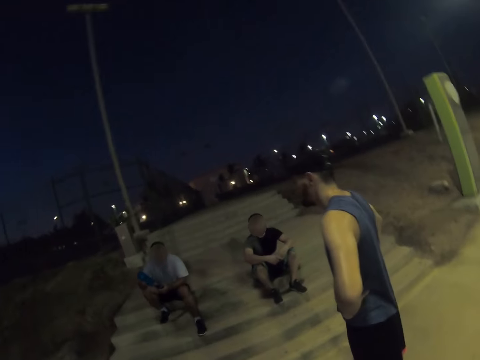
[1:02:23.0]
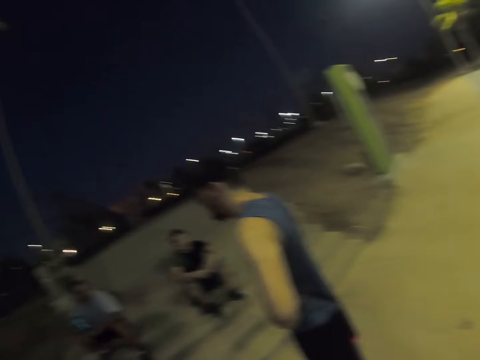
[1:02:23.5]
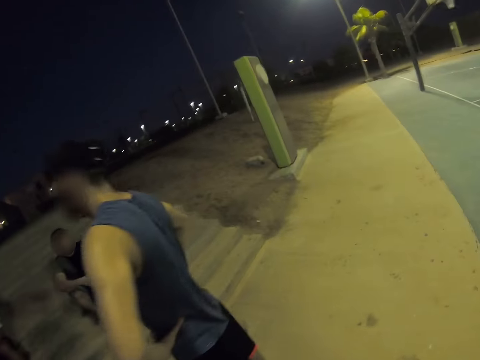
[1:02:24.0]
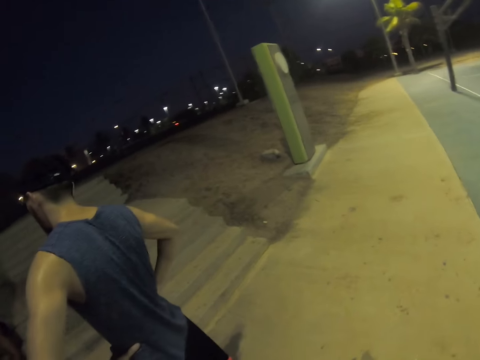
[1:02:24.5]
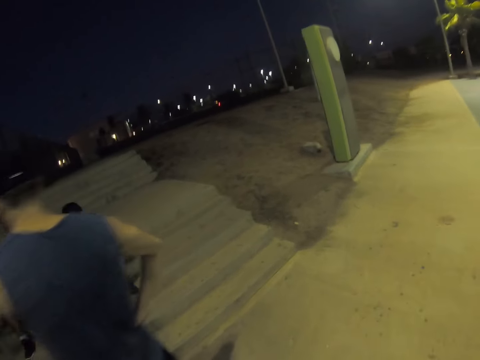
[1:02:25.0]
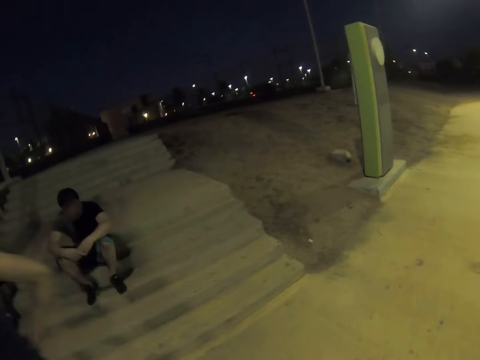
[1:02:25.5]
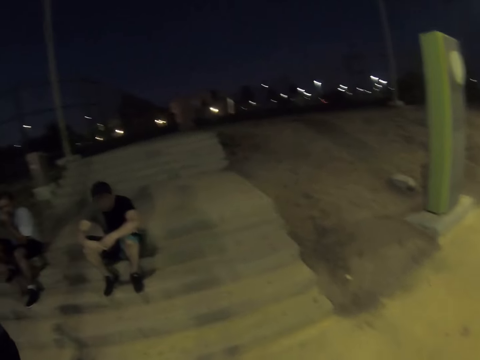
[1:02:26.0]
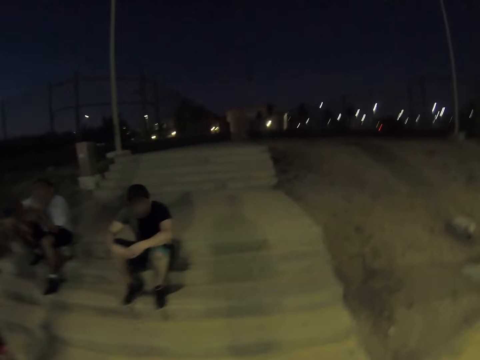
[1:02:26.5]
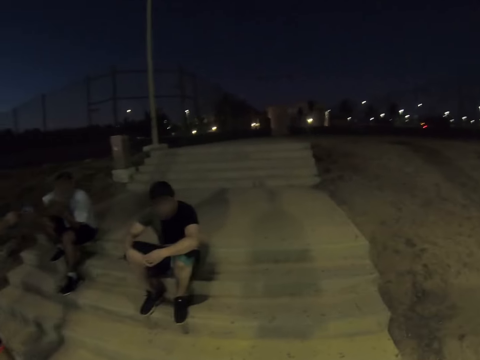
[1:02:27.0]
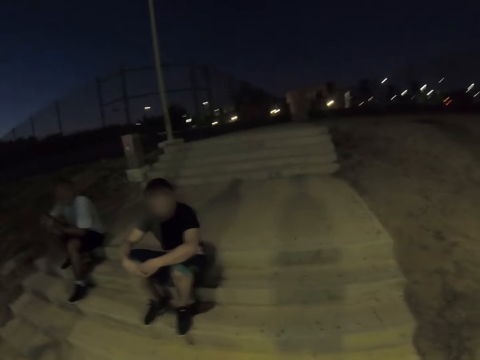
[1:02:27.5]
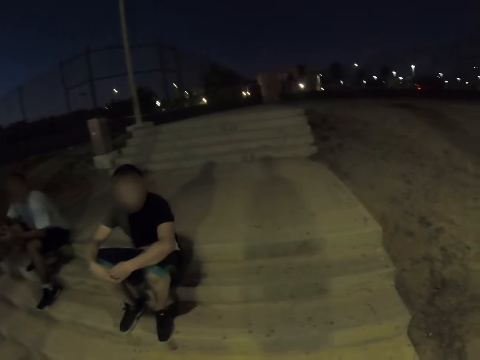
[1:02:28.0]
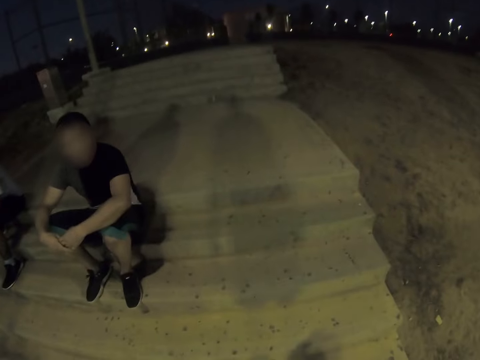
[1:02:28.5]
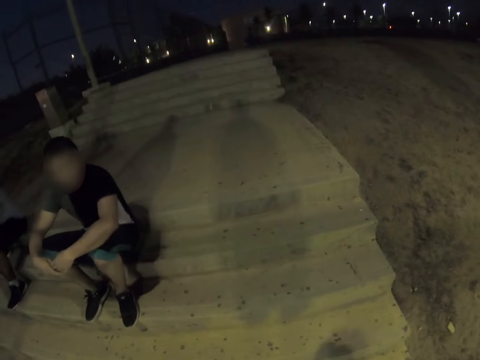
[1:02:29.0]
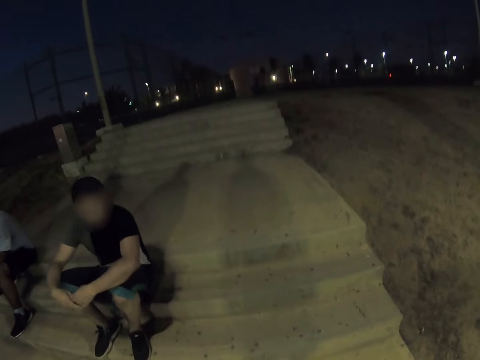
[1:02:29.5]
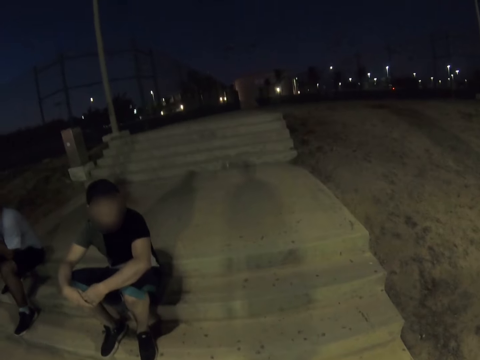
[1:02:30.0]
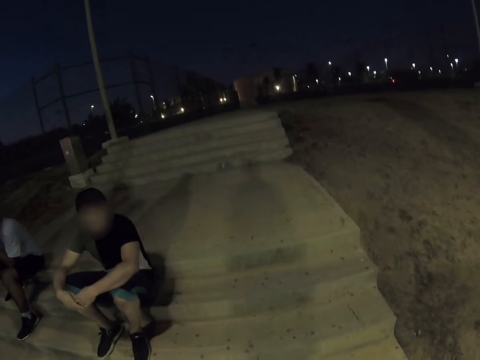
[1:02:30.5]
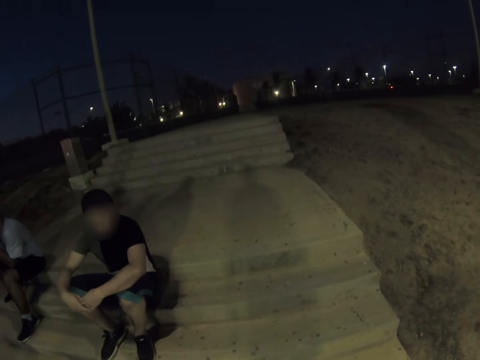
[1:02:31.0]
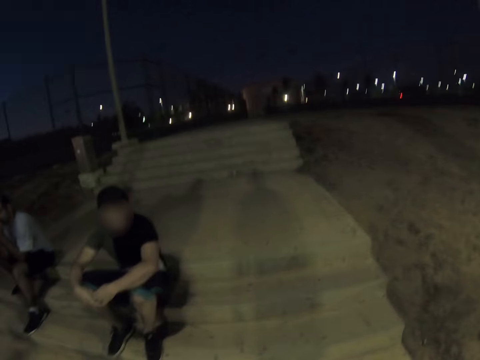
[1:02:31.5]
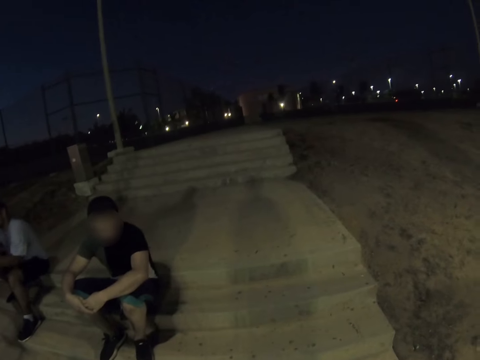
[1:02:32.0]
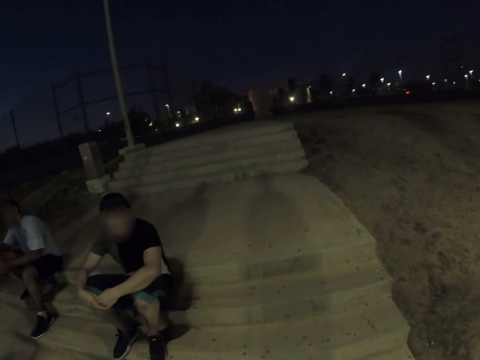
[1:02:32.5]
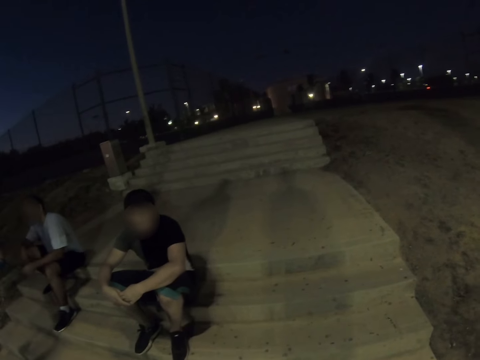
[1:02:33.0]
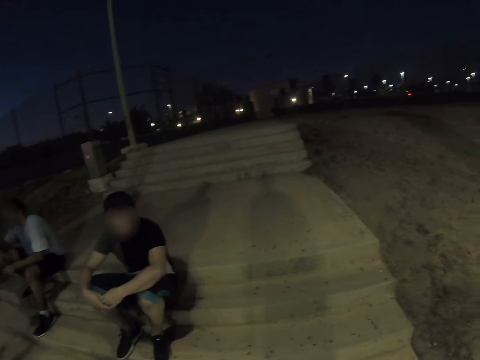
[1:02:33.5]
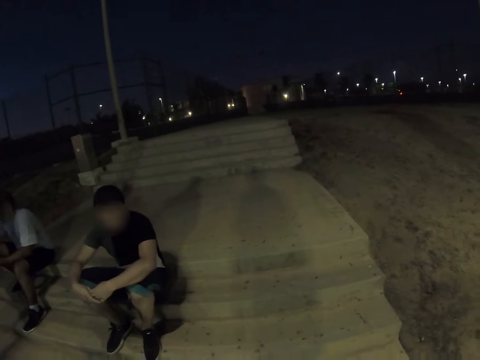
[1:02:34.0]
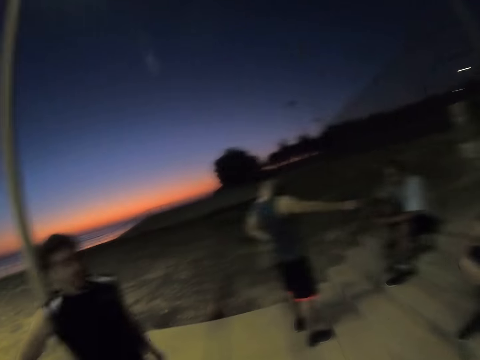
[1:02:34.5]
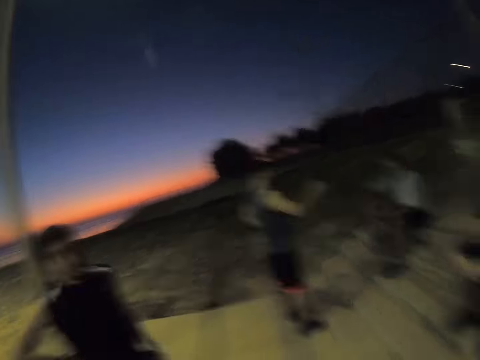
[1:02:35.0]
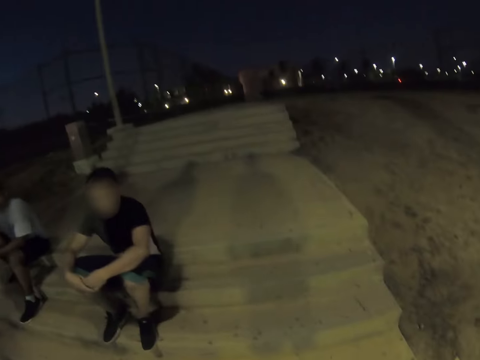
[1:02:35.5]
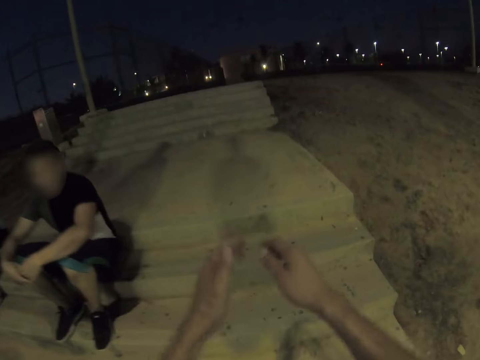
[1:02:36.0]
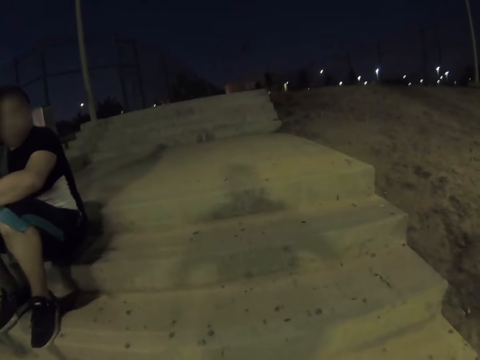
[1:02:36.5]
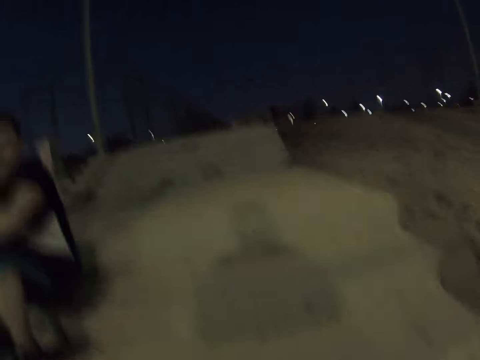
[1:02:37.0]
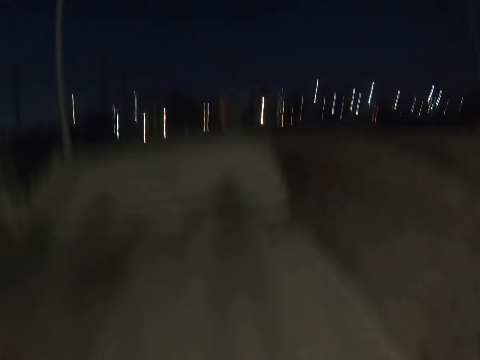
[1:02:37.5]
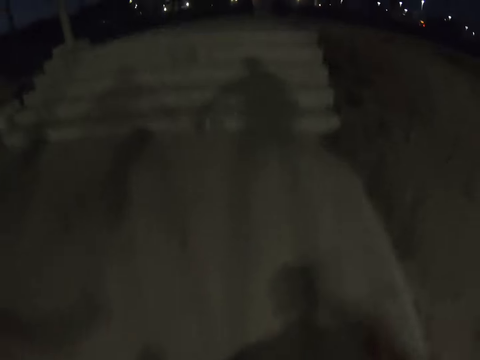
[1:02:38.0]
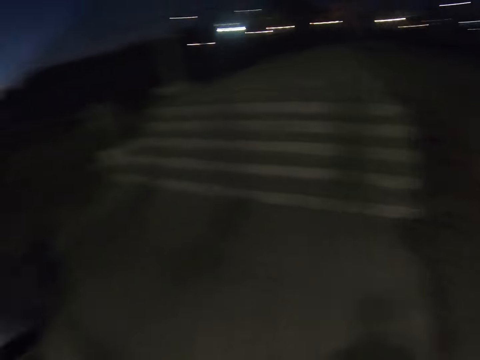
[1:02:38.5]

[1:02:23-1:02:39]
The camera wearer walks around. They look around. They jump on the stairs.

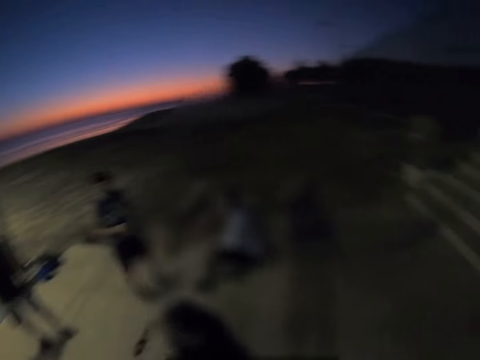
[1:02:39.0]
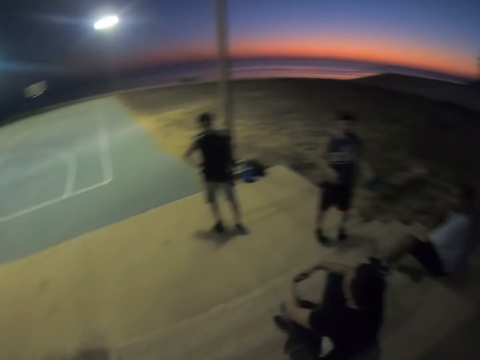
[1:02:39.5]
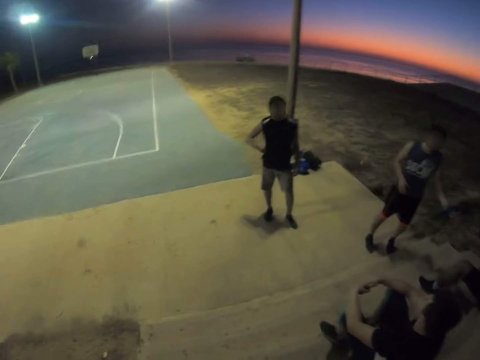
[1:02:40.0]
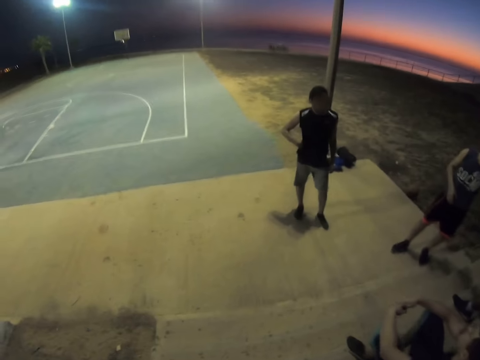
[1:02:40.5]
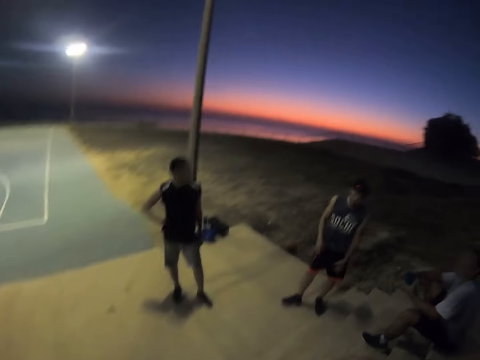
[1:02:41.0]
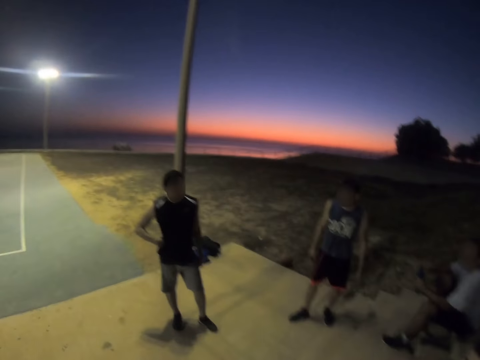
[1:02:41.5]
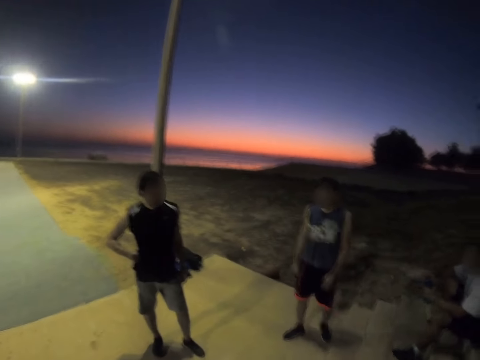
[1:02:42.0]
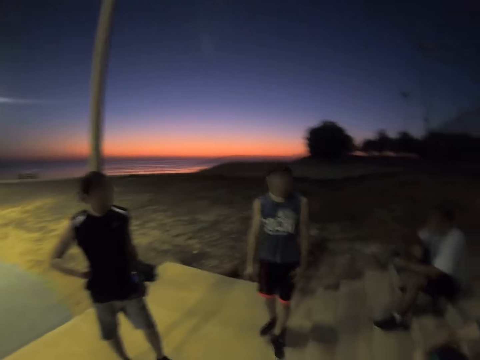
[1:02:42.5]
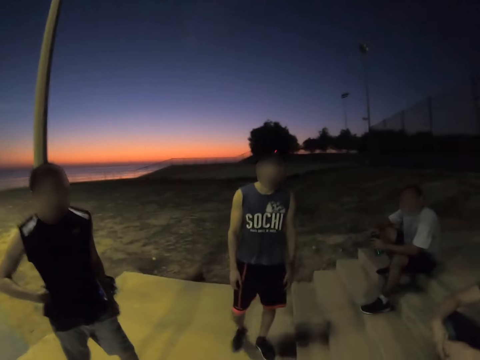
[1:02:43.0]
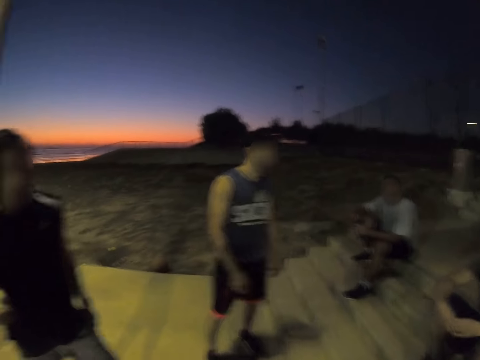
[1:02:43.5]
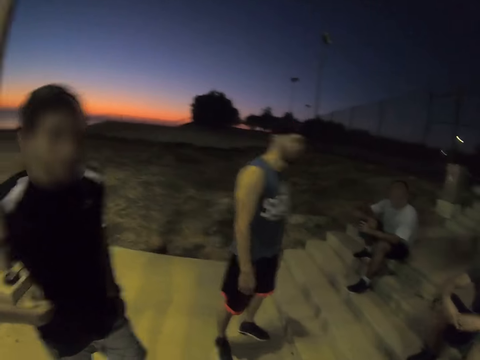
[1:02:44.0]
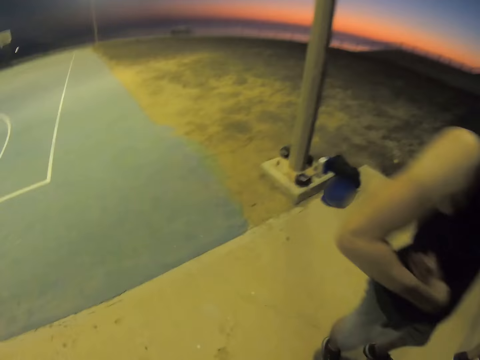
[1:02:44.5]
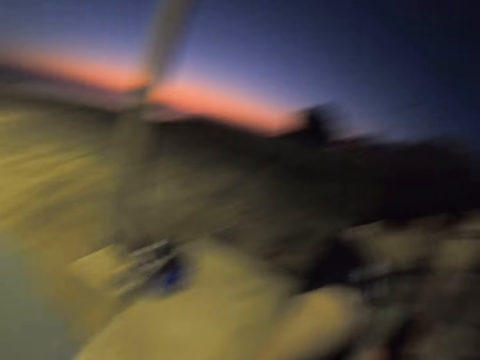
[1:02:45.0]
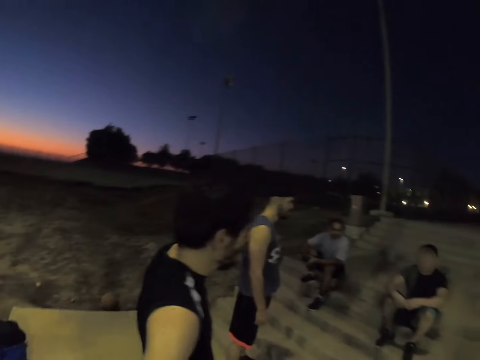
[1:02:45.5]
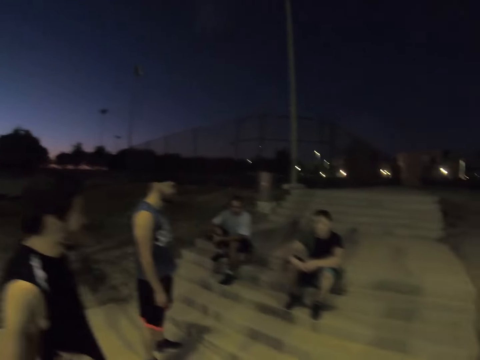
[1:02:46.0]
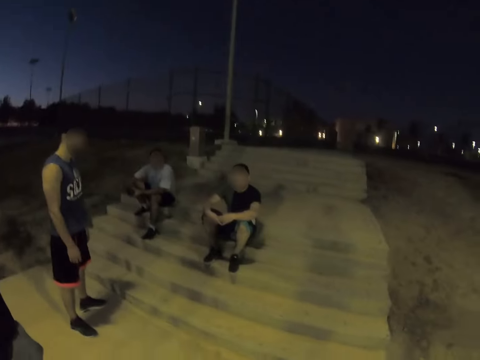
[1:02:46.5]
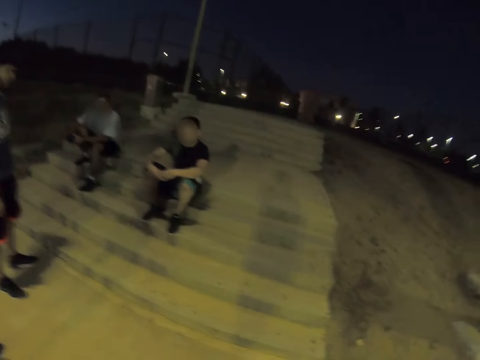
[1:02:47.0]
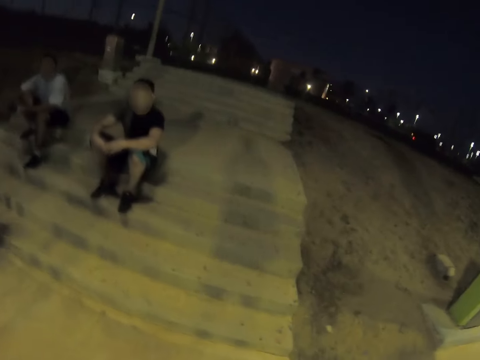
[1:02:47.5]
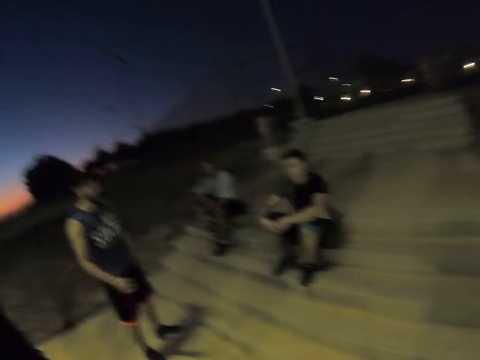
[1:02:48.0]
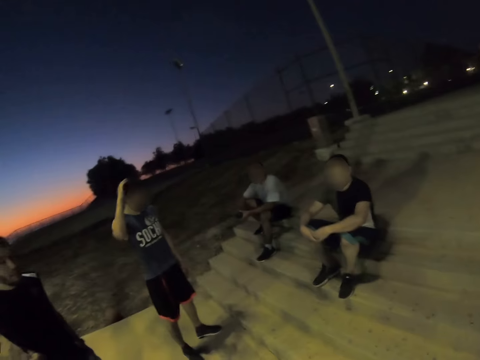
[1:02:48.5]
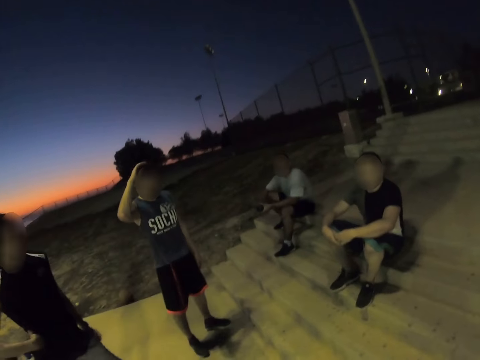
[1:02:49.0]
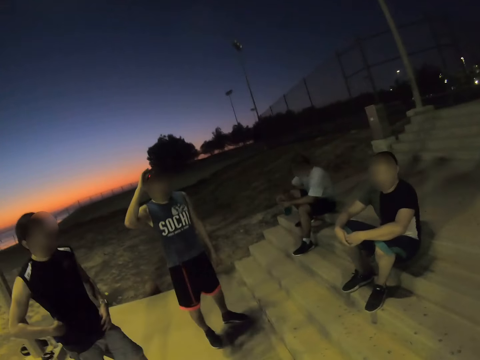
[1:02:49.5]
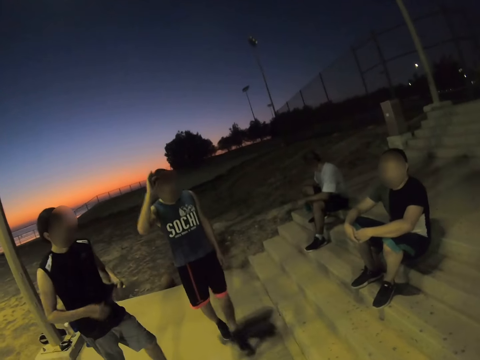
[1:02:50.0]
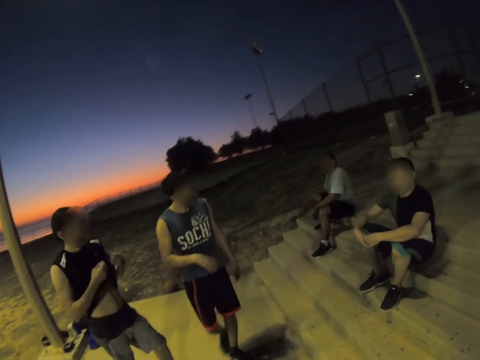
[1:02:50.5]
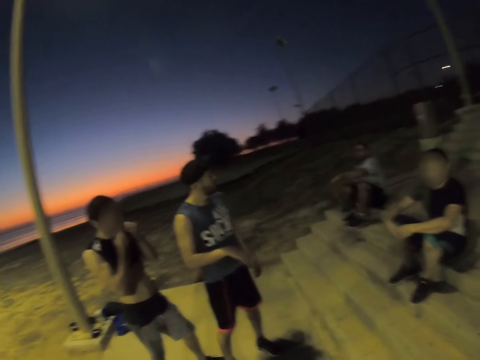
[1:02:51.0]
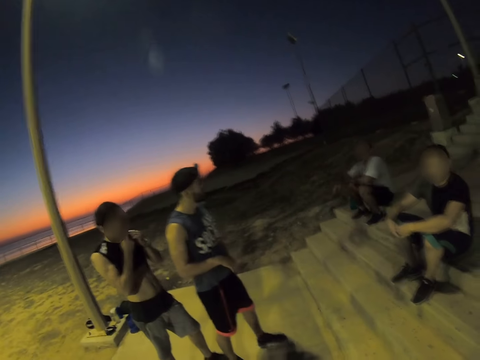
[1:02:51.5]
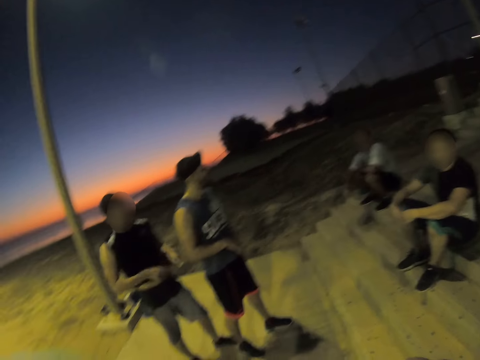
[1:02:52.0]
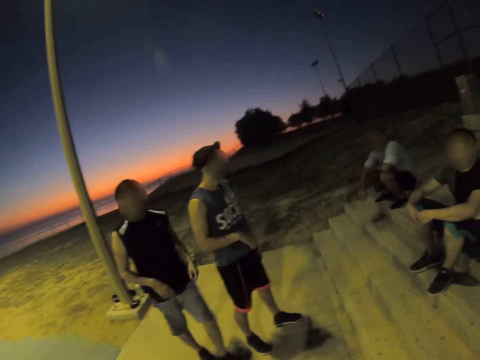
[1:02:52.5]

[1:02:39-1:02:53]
The camera wearer looks around. They walk around. They look around.
